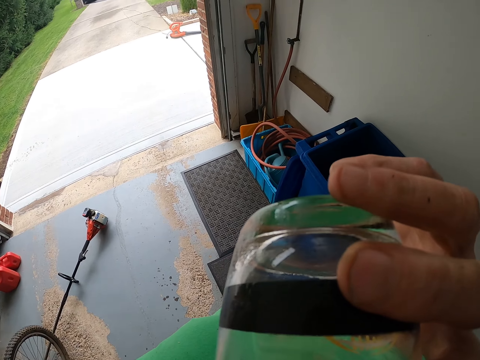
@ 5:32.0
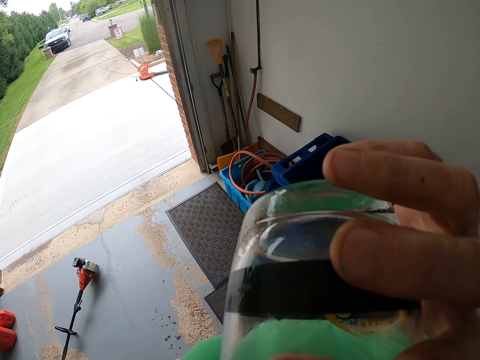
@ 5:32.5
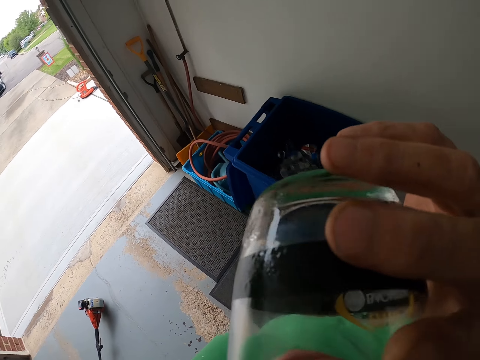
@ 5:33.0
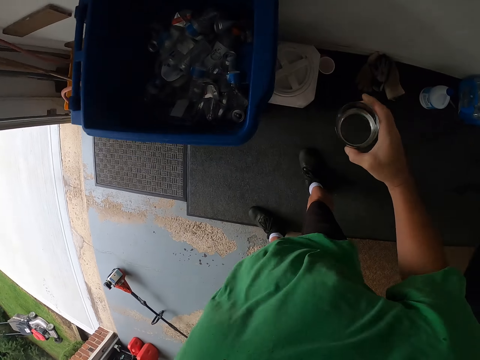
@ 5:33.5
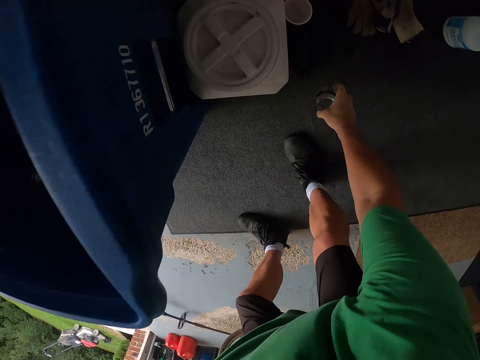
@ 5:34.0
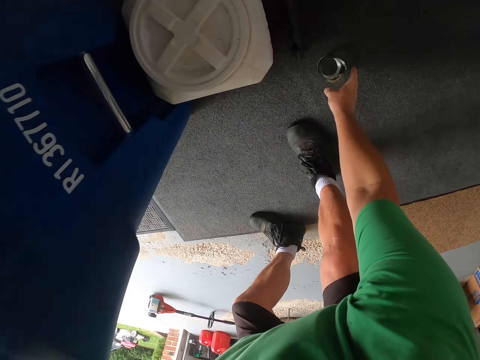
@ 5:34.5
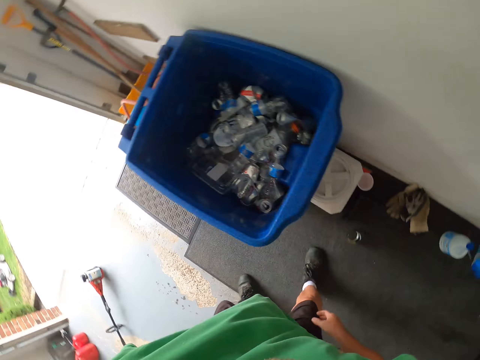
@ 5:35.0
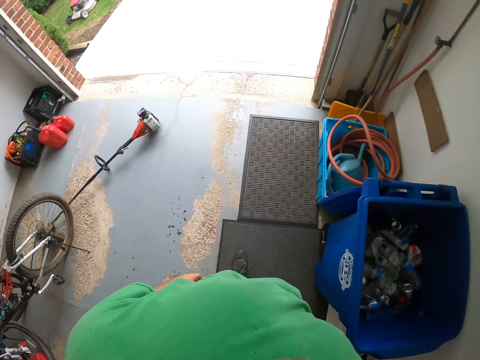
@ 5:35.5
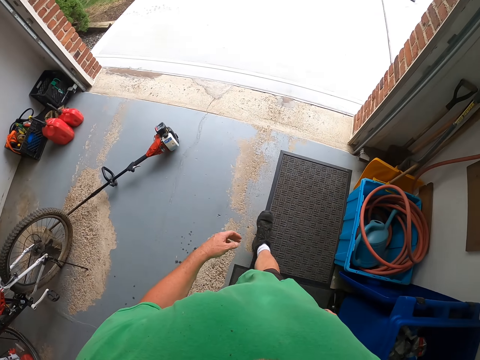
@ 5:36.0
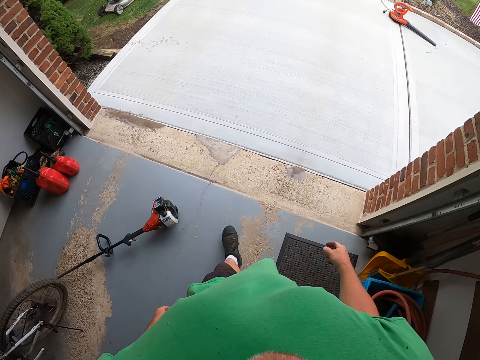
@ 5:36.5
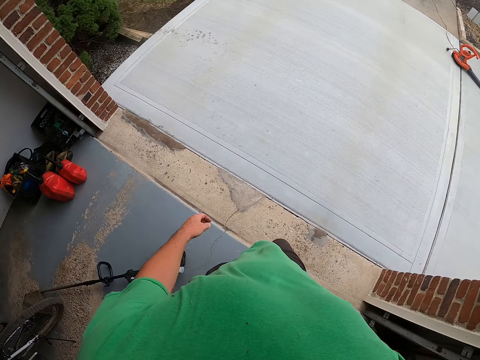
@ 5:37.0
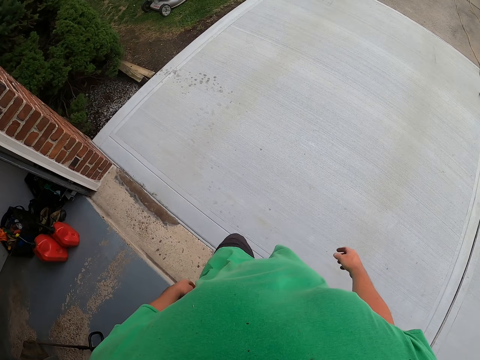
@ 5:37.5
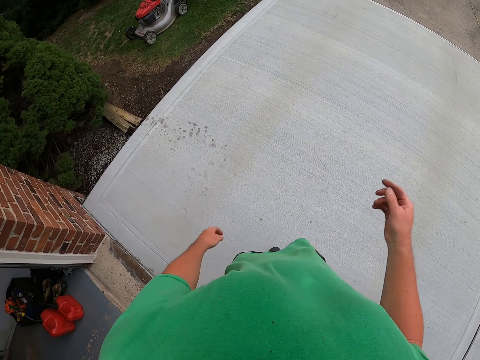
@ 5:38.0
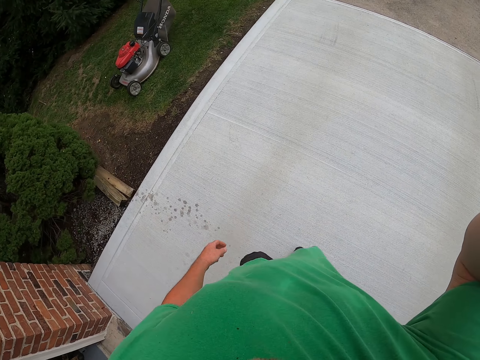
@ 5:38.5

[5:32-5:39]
The camera wearer inserts the phone in the pocket. They place the glass on the floor. They walk outside the house.
